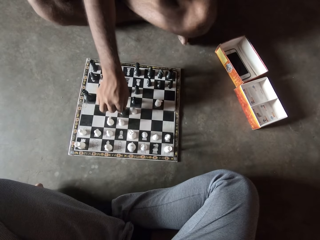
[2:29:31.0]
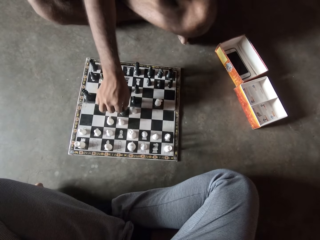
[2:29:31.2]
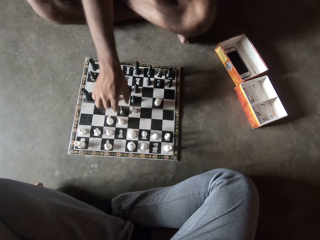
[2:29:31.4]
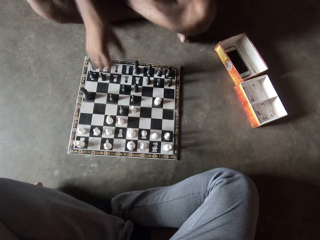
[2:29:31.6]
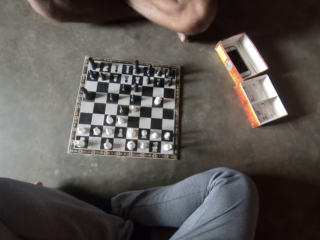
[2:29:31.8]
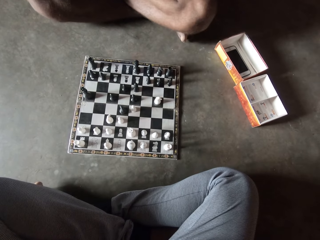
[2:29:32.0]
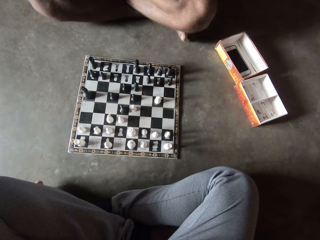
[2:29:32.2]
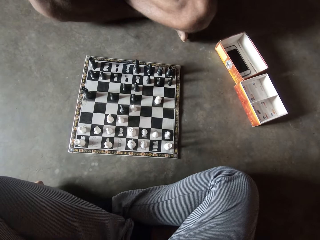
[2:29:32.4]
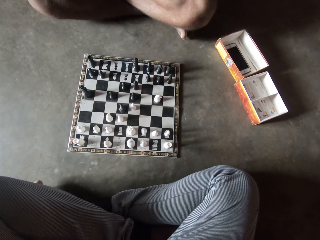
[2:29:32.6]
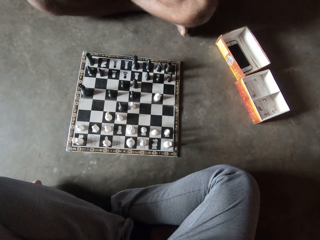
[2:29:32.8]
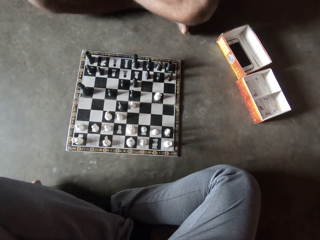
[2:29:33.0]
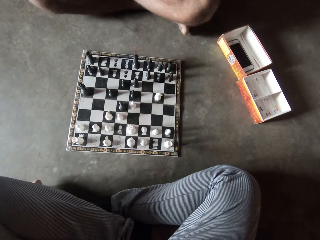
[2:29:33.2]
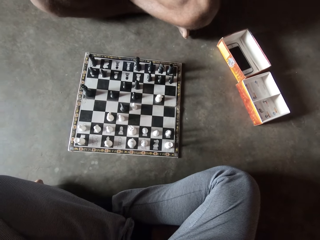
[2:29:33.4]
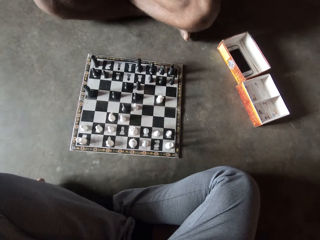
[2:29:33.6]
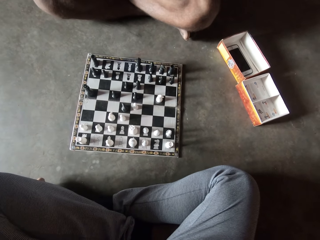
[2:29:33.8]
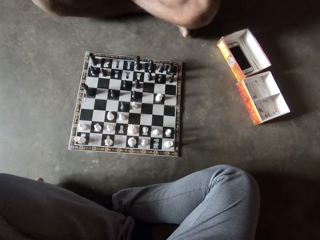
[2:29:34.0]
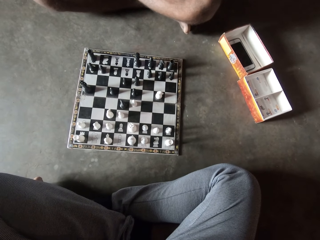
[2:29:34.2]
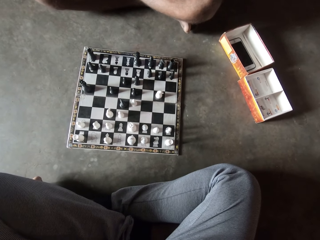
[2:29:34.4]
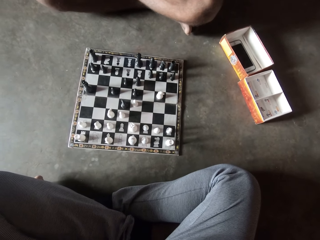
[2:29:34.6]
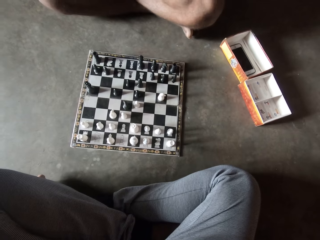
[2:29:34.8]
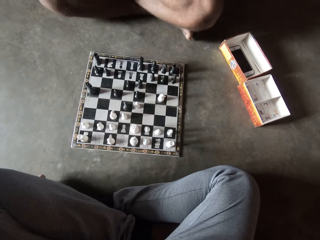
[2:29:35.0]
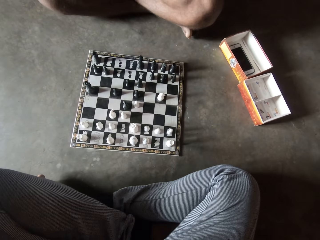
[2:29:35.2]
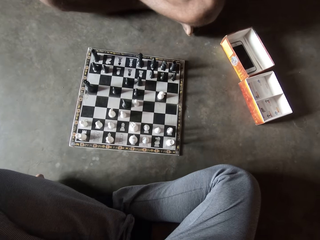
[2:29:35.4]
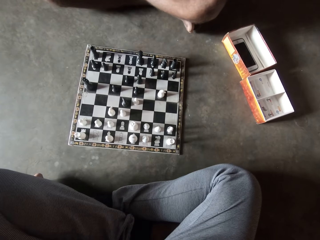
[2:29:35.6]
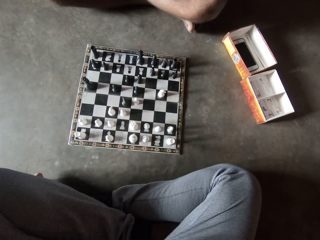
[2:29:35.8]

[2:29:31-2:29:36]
The man plays chess.

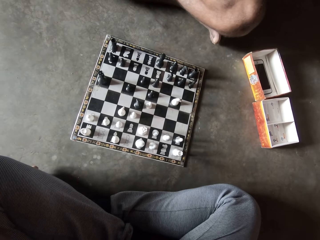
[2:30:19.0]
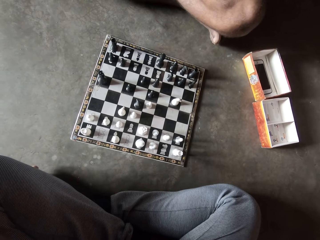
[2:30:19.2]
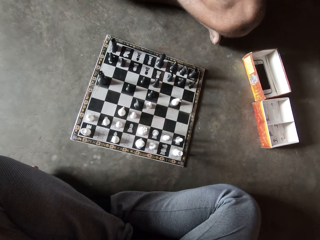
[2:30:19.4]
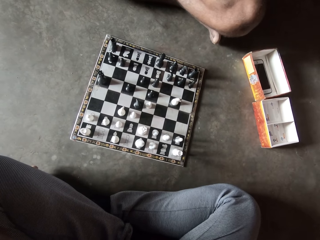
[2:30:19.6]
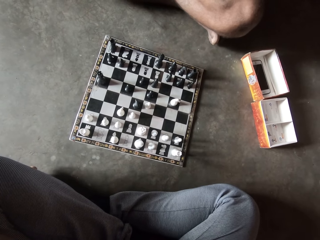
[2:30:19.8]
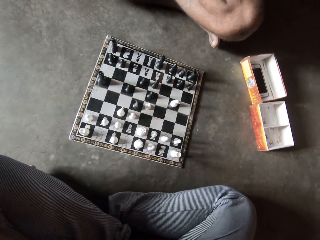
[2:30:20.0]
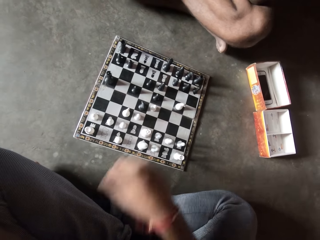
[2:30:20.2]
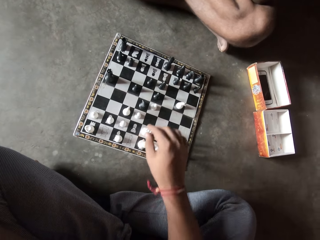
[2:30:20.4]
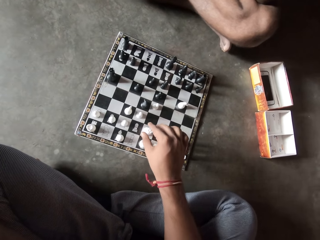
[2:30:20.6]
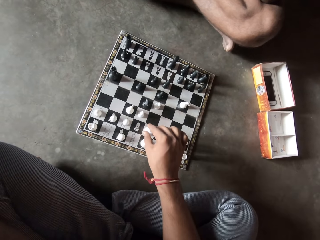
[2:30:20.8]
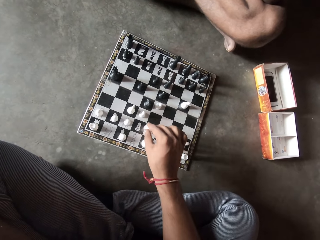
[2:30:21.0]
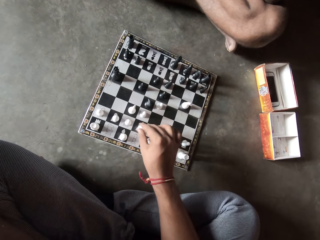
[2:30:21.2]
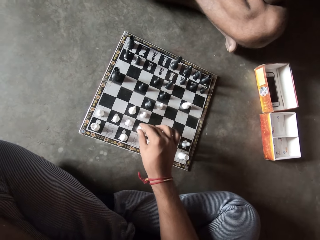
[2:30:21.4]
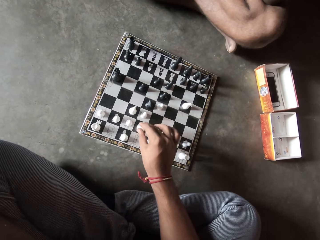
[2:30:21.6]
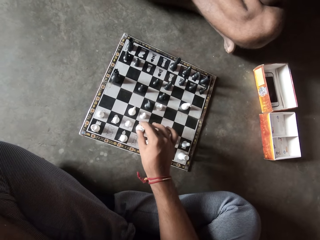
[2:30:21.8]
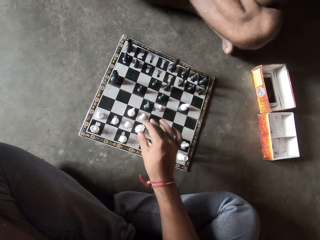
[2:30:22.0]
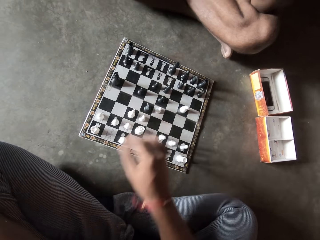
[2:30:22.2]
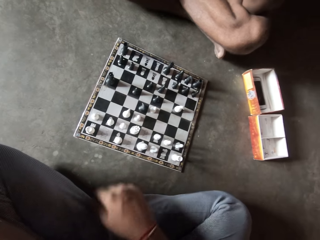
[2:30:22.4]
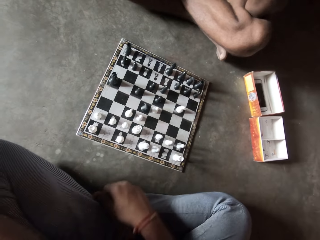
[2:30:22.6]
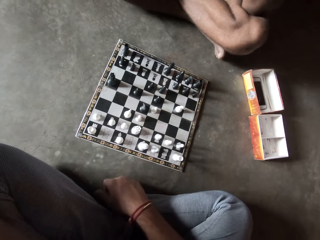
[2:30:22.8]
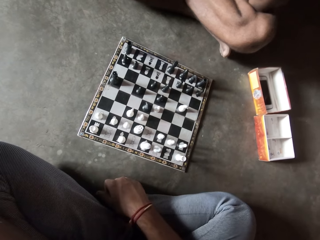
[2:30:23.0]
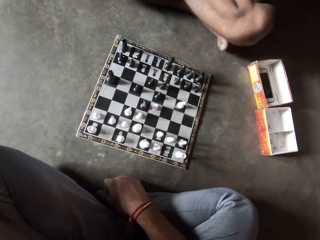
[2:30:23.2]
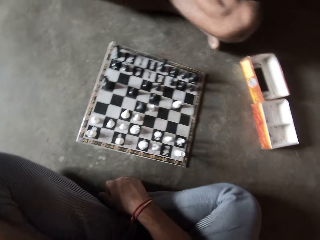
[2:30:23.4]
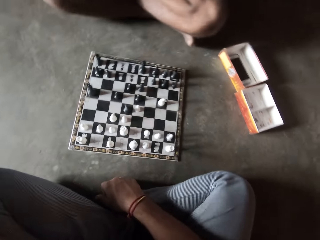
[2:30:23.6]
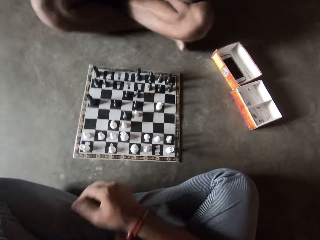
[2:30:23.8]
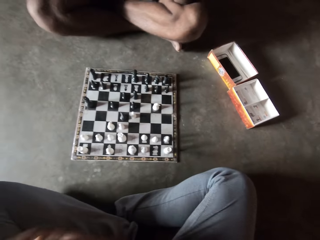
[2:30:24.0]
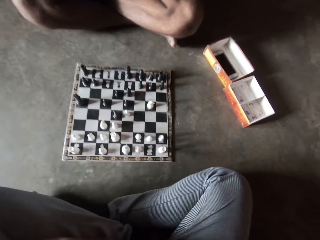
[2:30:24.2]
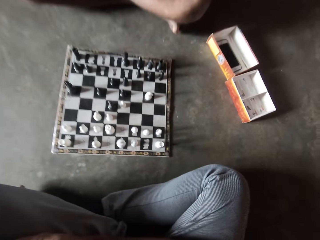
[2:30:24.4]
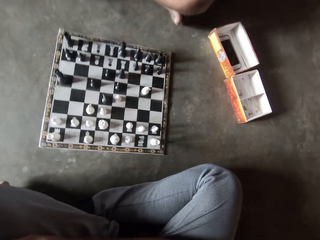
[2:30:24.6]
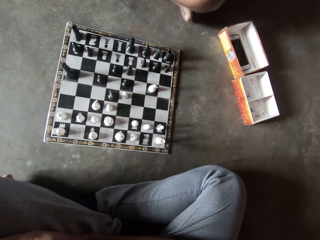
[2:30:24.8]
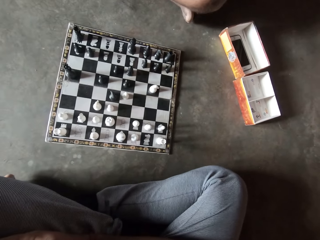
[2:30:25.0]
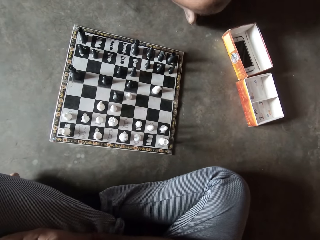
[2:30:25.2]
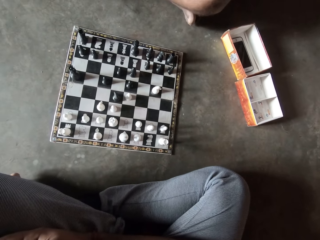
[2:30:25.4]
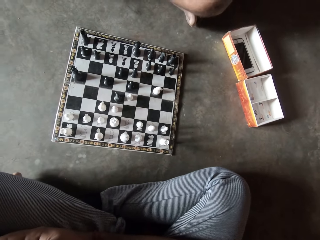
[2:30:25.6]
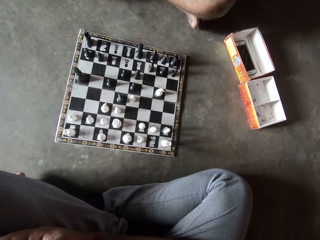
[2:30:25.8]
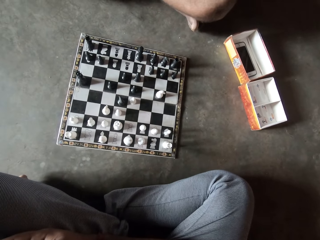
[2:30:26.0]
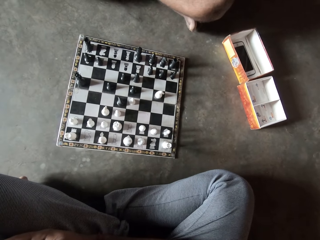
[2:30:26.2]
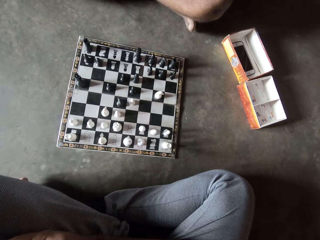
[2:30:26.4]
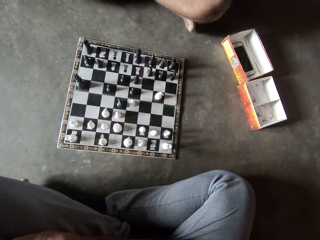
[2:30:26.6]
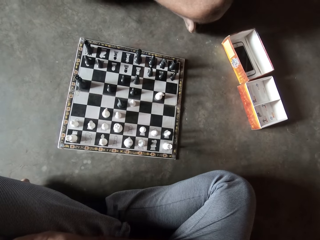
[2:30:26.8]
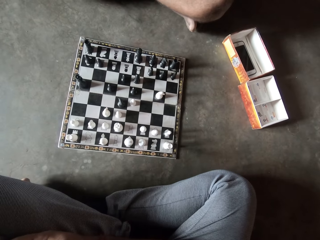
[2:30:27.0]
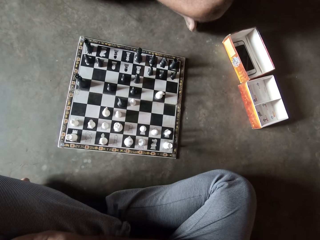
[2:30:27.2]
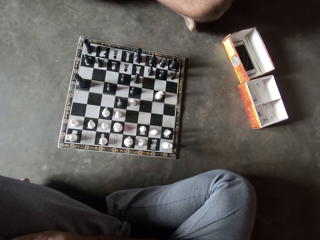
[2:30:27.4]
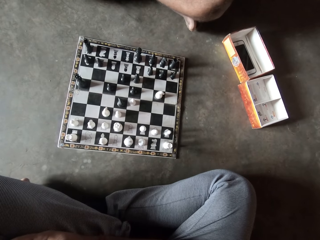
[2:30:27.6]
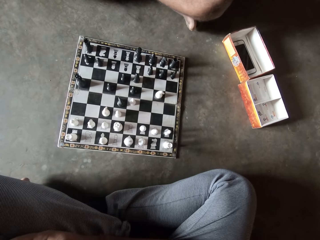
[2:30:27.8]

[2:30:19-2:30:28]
The camera wearer moves another white piece on the chess board on the floor. They play chess and move the hand.

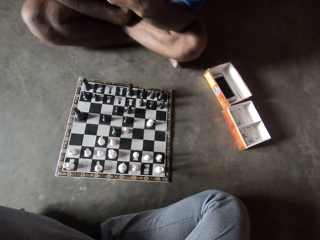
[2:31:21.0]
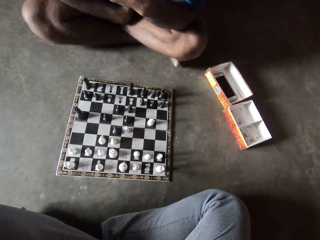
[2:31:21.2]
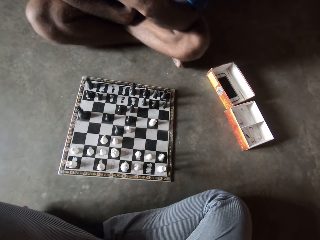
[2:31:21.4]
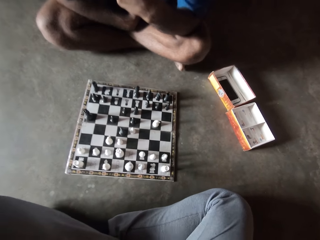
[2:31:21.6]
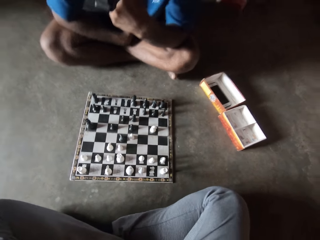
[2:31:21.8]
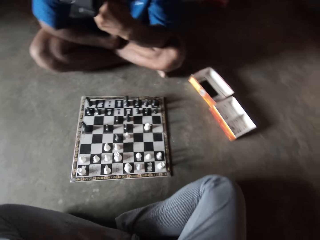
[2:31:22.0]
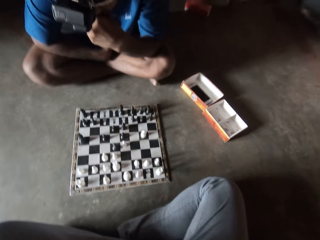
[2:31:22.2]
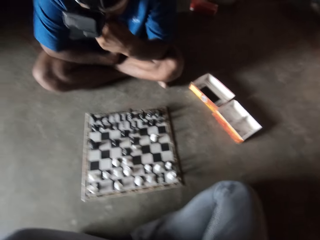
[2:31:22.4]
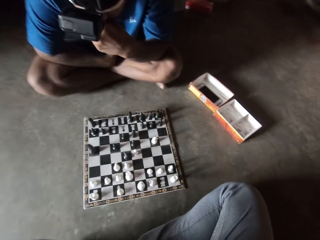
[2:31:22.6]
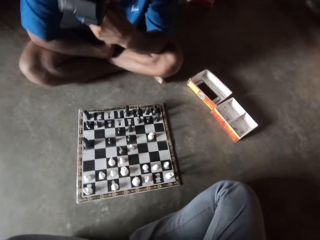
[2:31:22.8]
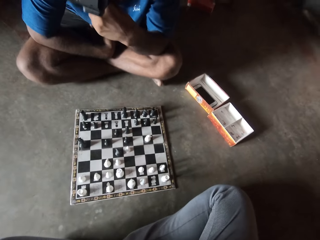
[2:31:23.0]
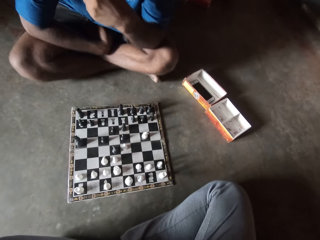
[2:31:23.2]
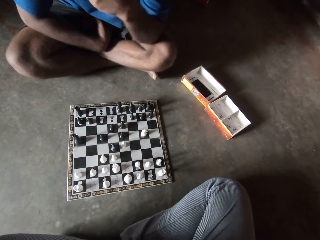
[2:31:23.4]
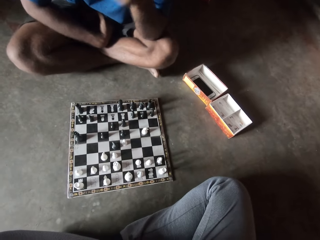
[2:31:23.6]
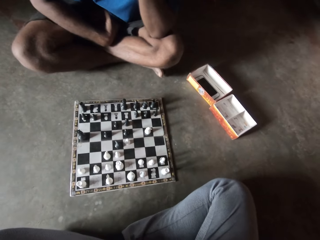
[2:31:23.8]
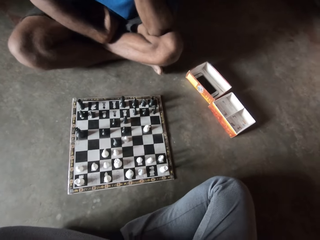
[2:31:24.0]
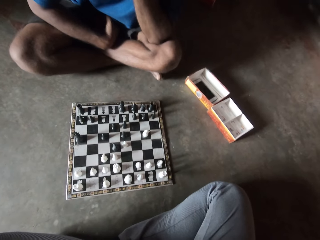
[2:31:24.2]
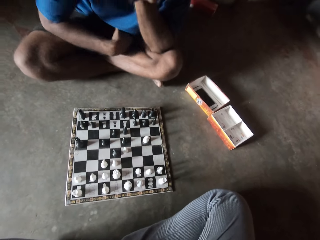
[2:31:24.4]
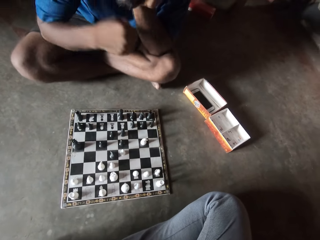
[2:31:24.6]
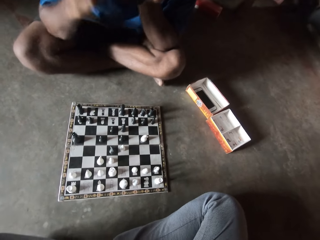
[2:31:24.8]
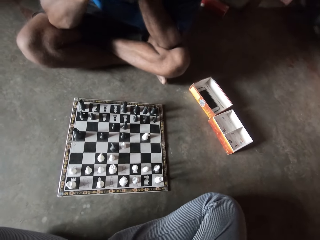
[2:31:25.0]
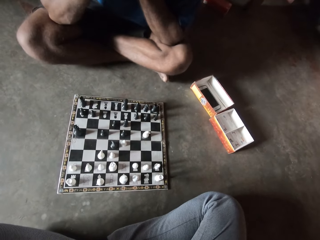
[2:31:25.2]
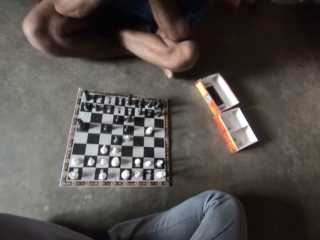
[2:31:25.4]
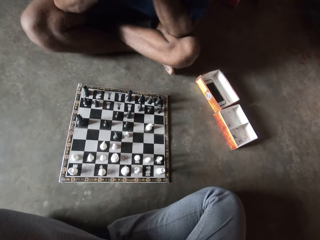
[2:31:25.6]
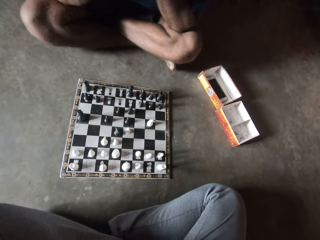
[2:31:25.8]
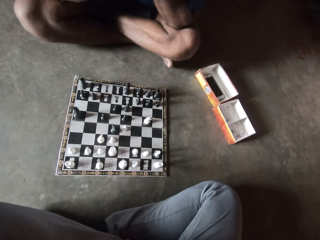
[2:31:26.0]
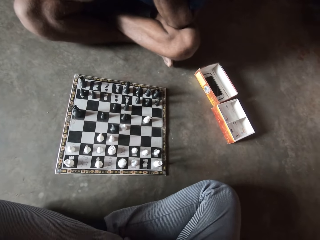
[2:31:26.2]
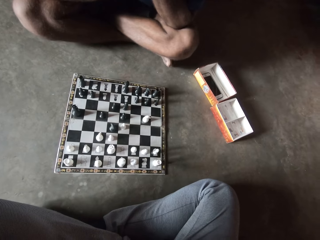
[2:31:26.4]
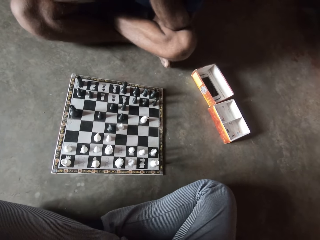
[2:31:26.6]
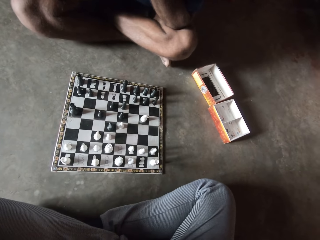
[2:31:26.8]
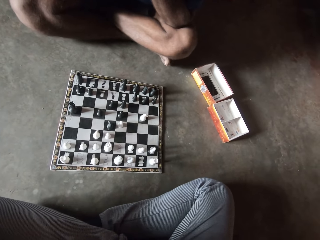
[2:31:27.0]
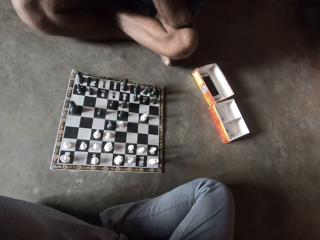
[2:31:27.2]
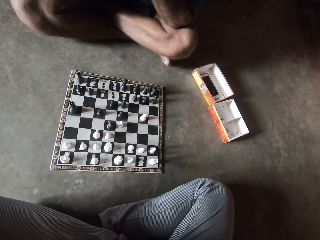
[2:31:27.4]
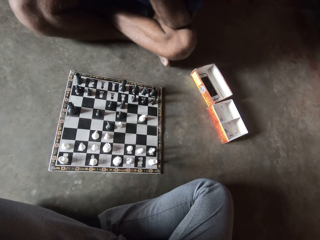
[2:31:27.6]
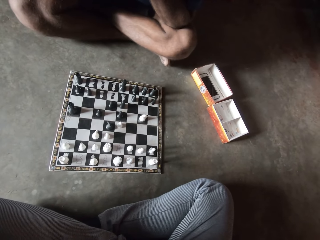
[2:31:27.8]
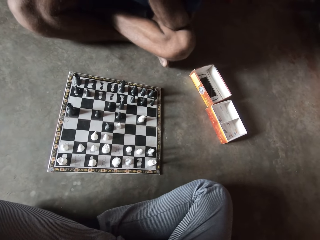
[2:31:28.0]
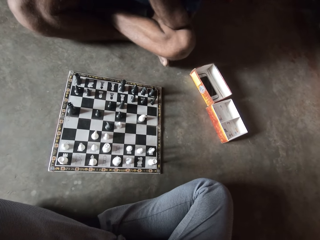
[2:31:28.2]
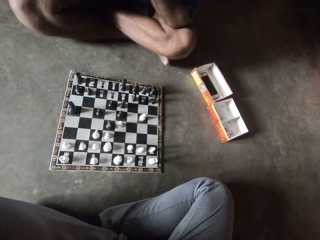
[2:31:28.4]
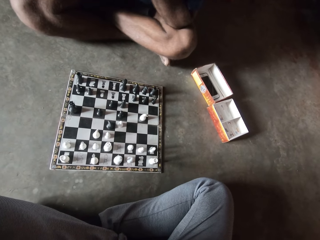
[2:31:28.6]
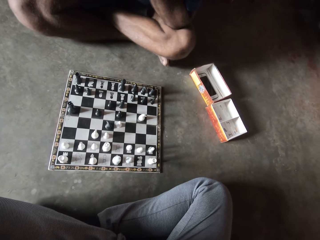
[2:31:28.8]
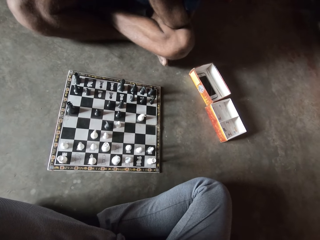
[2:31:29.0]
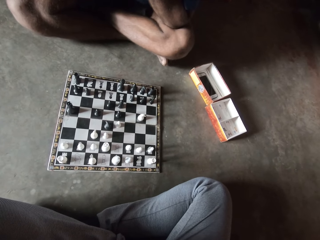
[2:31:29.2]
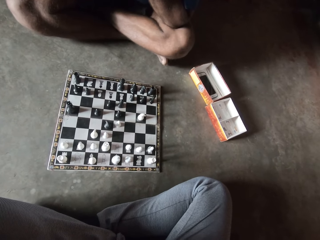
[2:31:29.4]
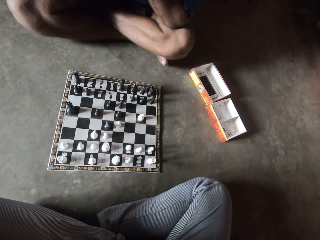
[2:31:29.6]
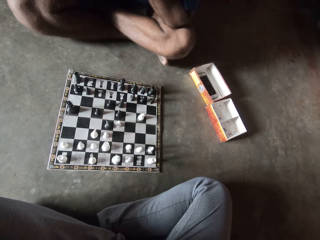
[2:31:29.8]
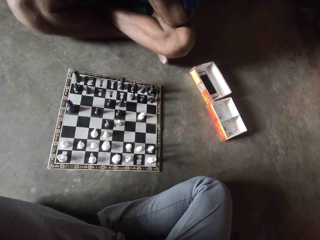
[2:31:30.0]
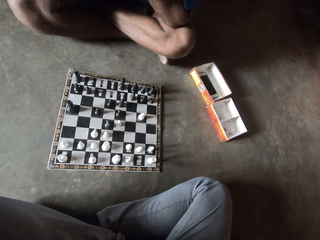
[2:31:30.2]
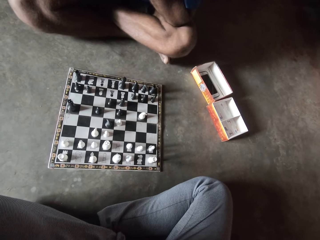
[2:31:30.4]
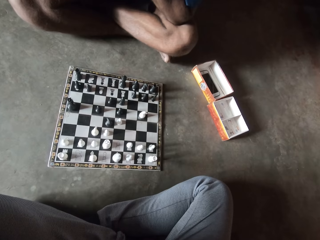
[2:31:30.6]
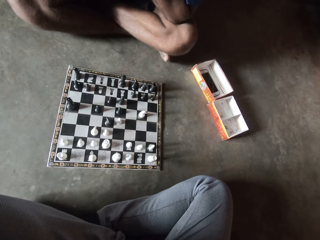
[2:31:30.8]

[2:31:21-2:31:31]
A person bends a little. The person raises the hand.
